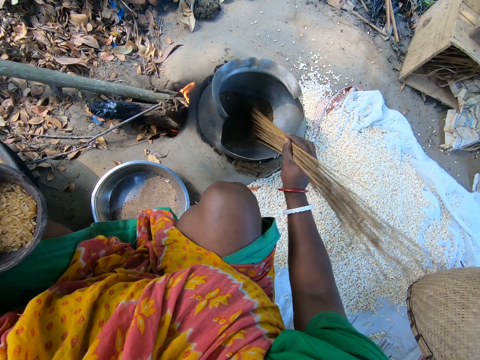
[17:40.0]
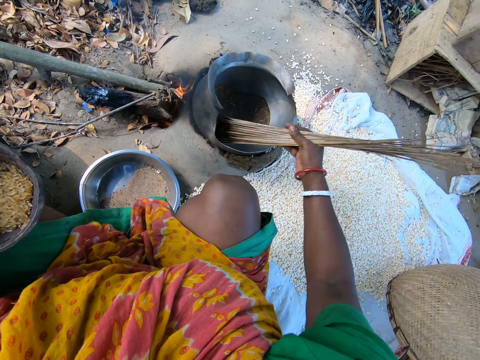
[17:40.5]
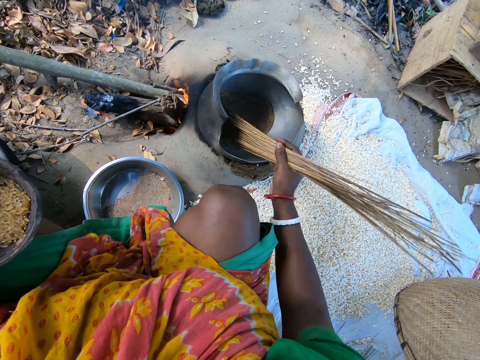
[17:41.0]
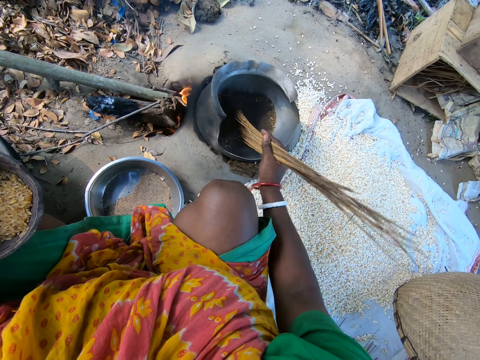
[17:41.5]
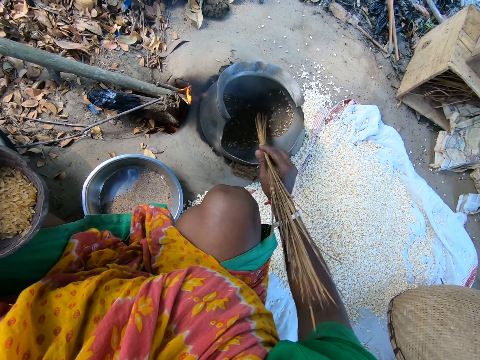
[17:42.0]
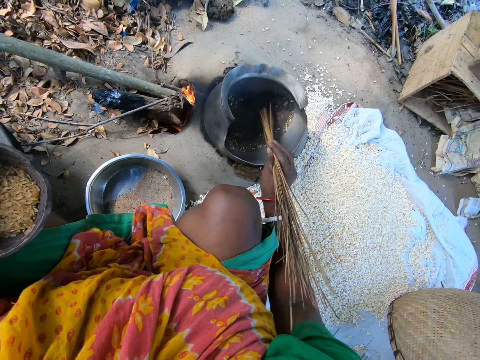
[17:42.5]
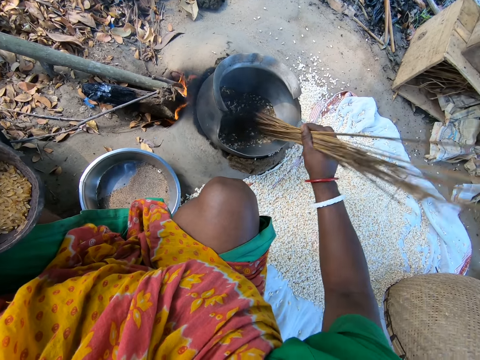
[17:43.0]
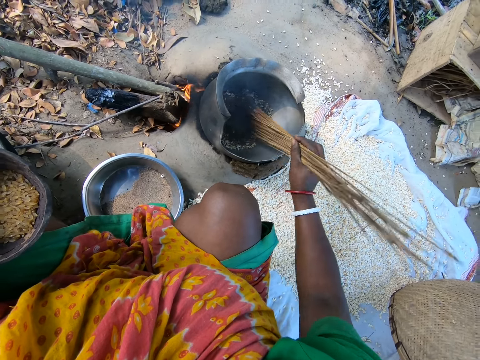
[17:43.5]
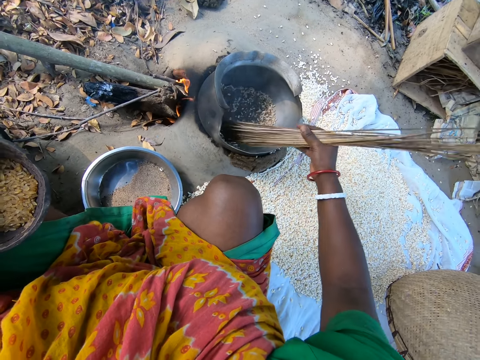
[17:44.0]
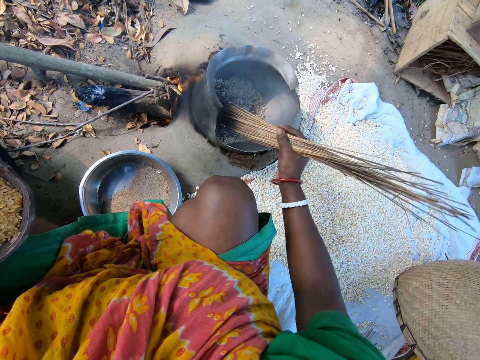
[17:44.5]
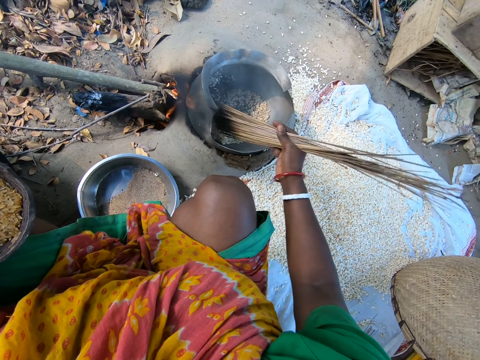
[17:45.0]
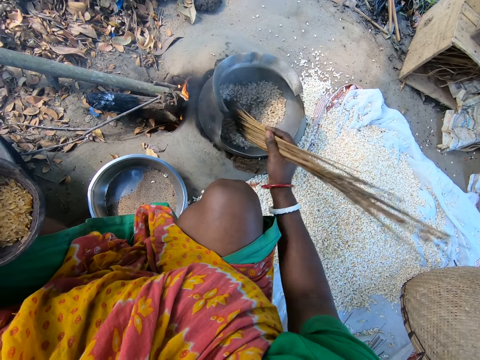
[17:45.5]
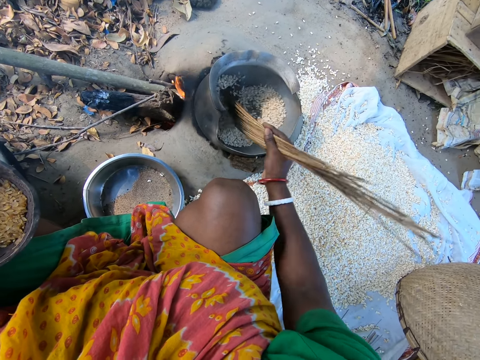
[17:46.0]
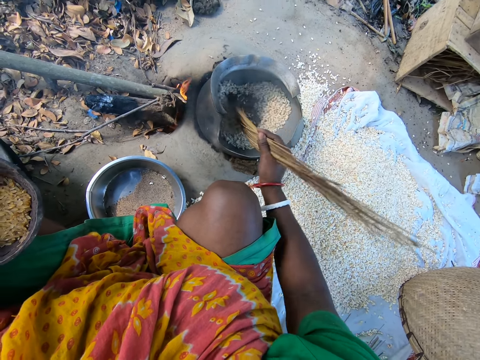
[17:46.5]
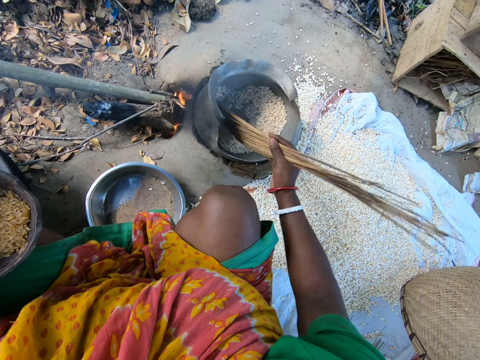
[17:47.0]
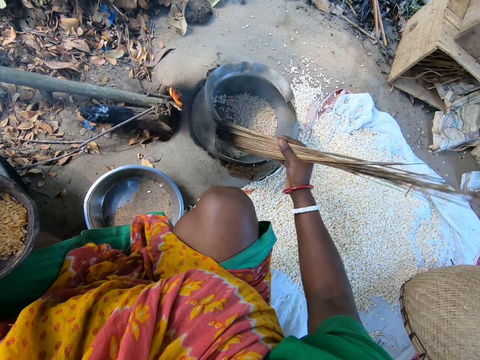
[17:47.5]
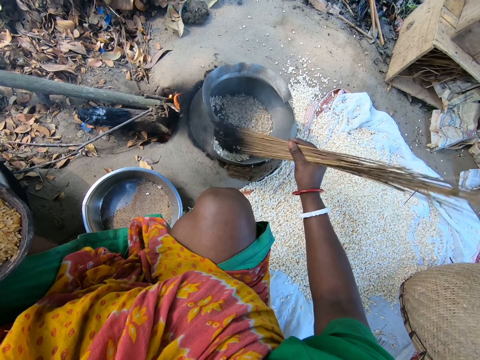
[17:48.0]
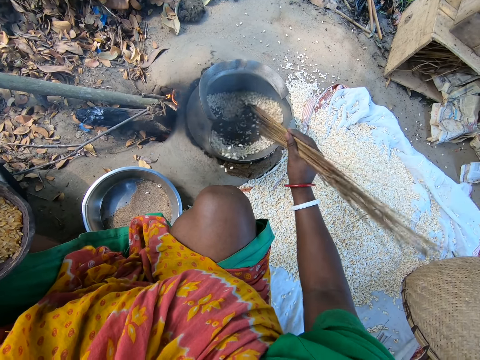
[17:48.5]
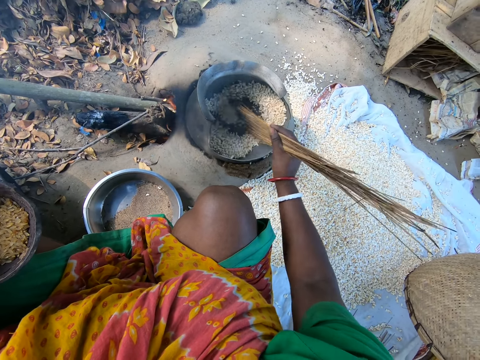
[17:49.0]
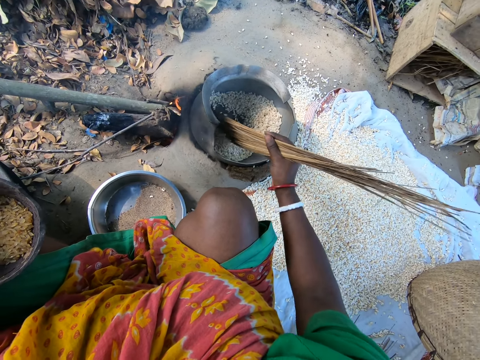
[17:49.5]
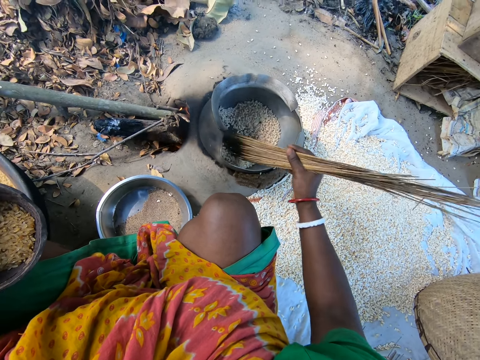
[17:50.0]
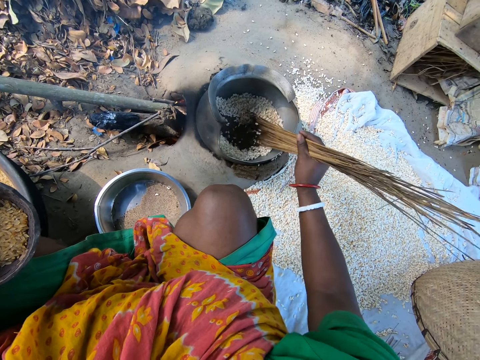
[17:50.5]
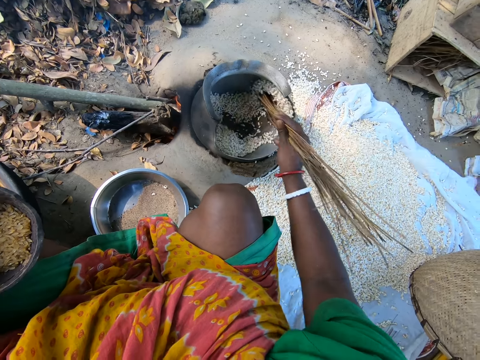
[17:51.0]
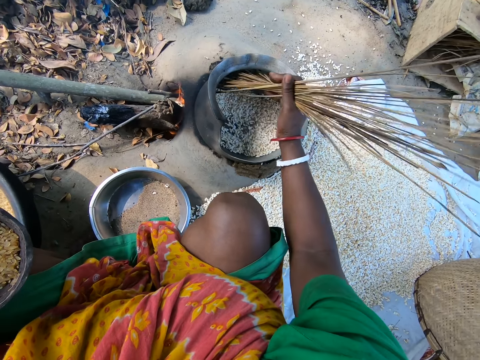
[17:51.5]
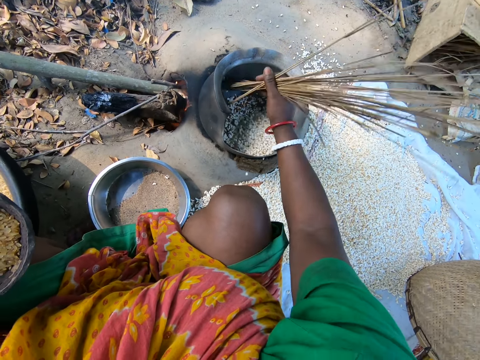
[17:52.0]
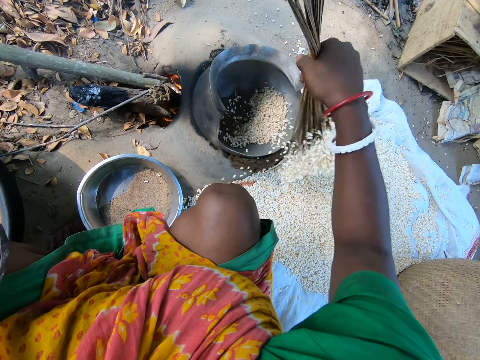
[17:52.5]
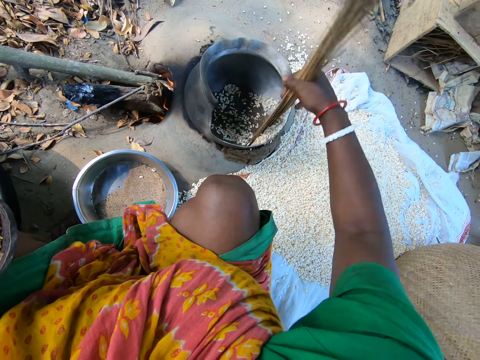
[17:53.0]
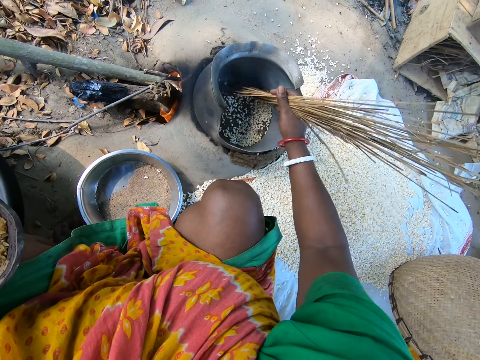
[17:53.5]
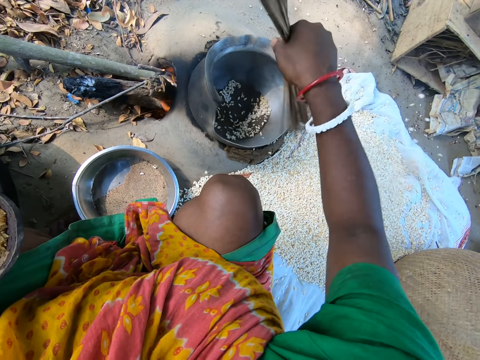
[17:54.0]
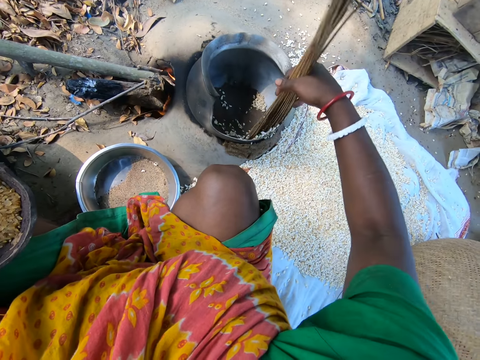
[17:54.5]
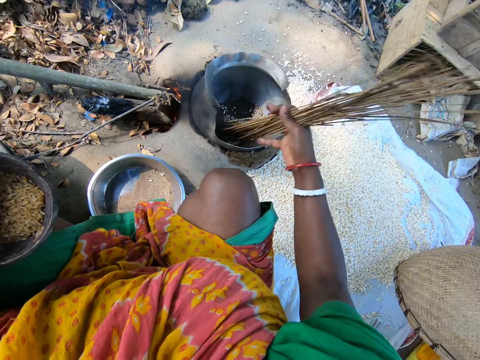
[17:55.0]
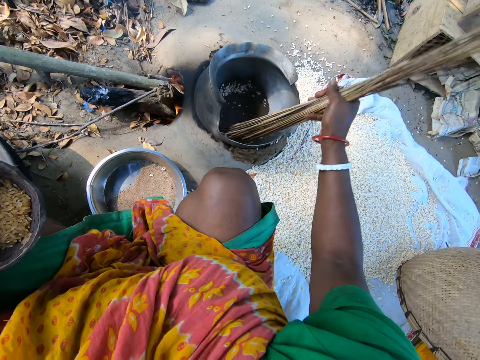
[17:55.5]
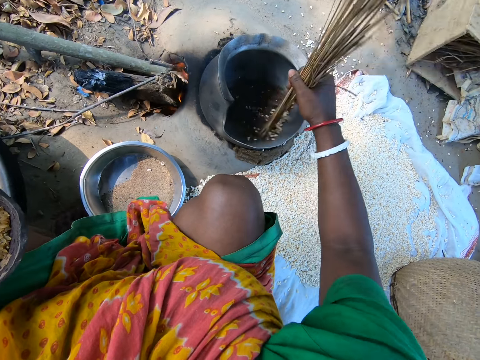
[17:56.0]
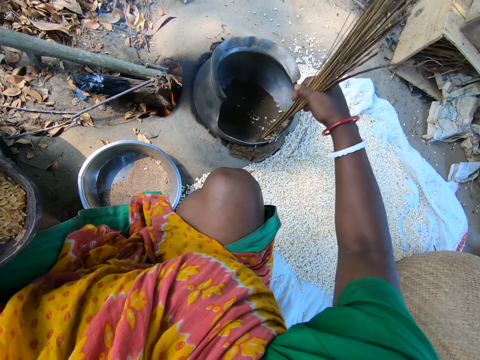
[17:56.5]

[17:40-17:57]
The camera wearer pours the grains from the pot on the sack on the ground with the sticks.

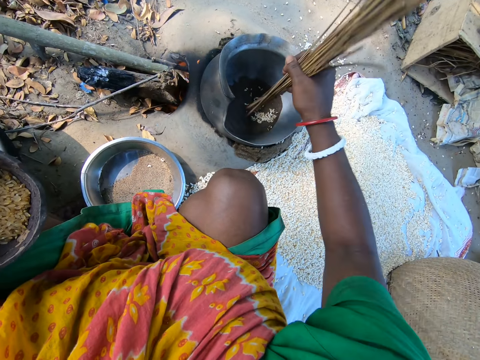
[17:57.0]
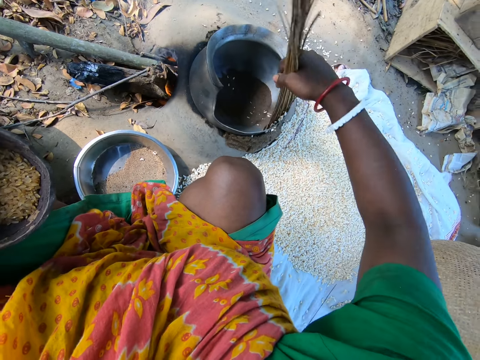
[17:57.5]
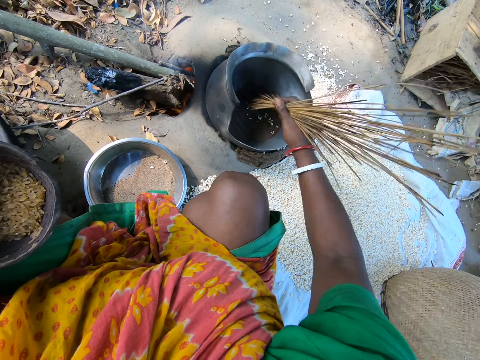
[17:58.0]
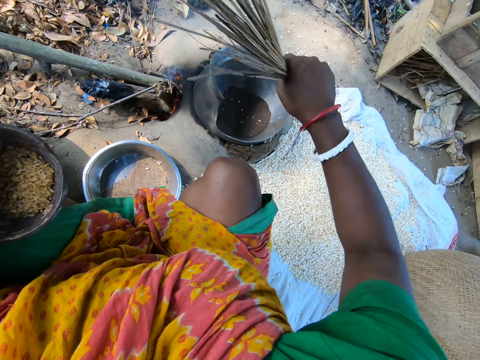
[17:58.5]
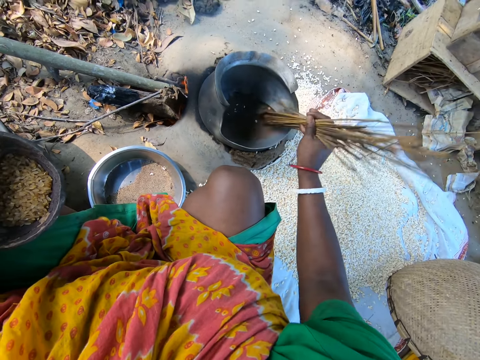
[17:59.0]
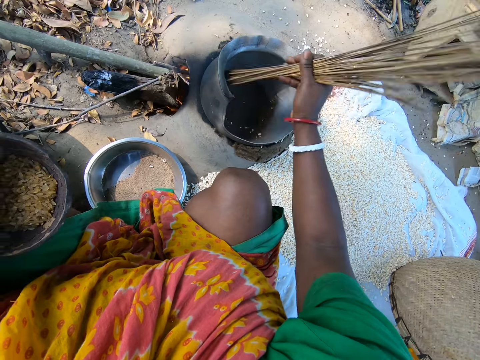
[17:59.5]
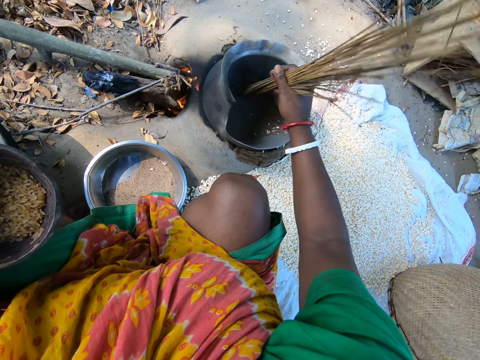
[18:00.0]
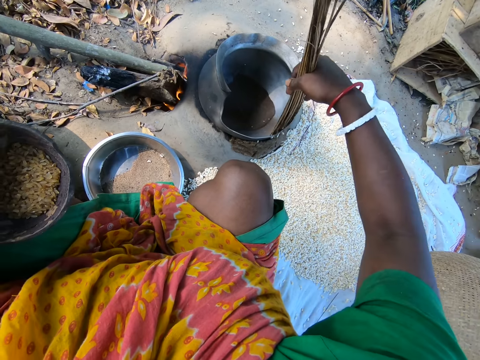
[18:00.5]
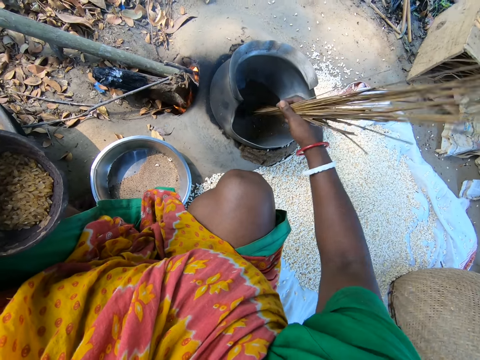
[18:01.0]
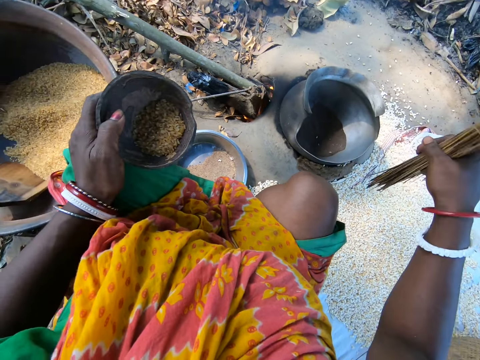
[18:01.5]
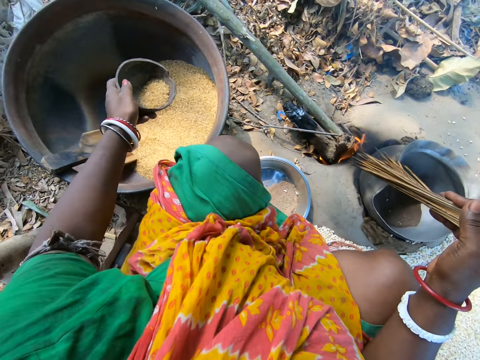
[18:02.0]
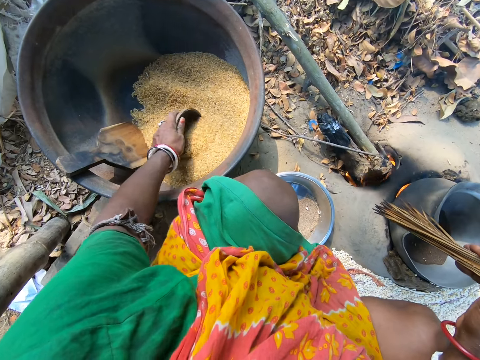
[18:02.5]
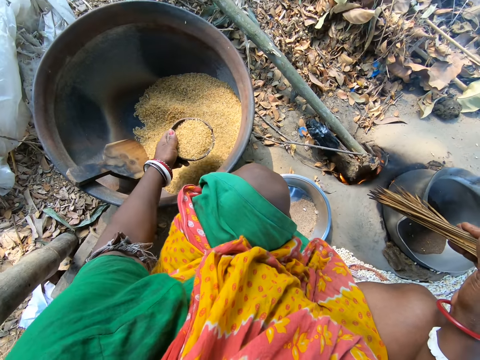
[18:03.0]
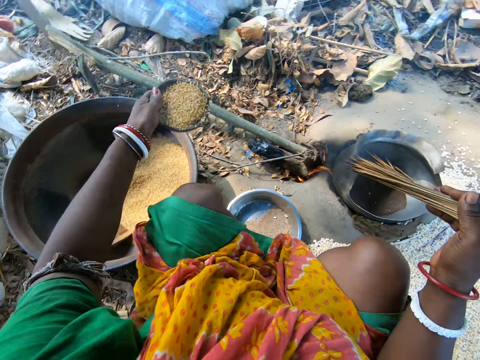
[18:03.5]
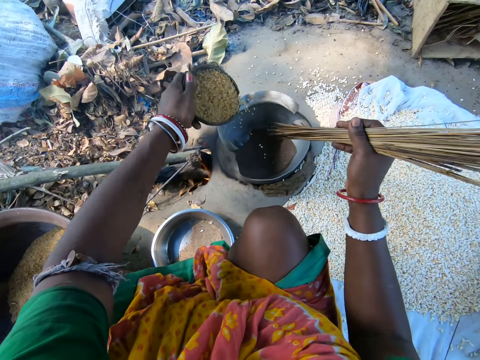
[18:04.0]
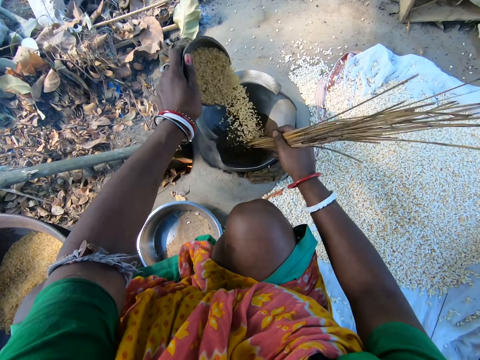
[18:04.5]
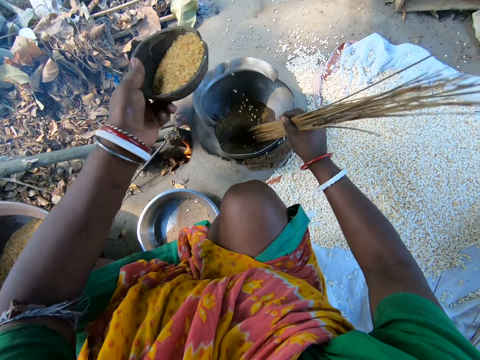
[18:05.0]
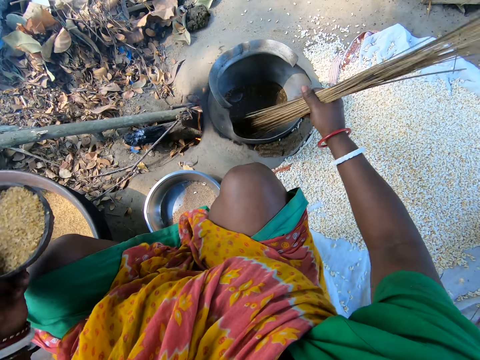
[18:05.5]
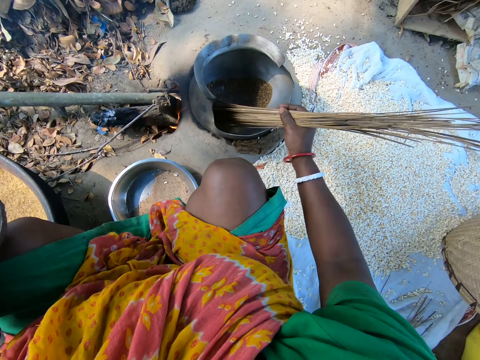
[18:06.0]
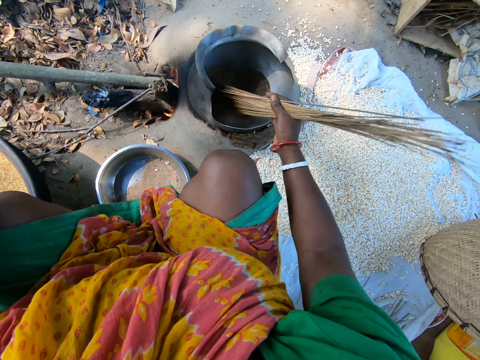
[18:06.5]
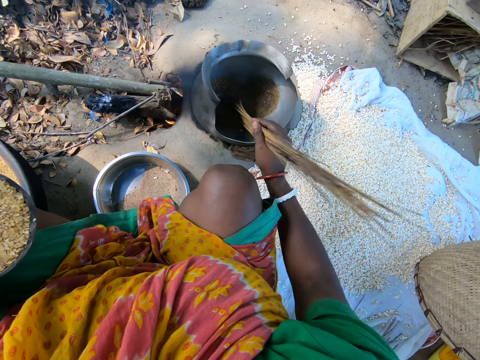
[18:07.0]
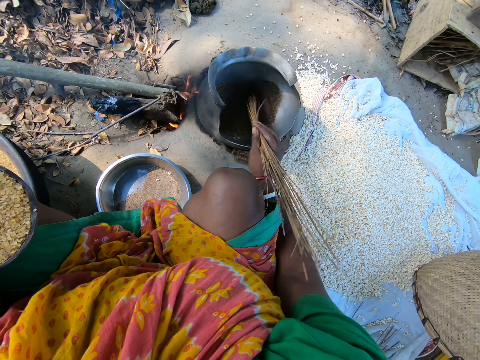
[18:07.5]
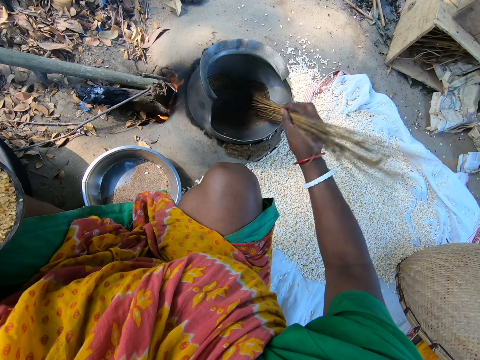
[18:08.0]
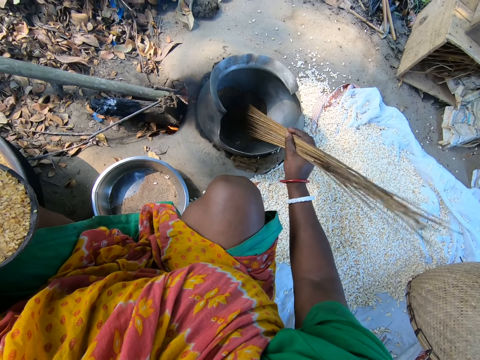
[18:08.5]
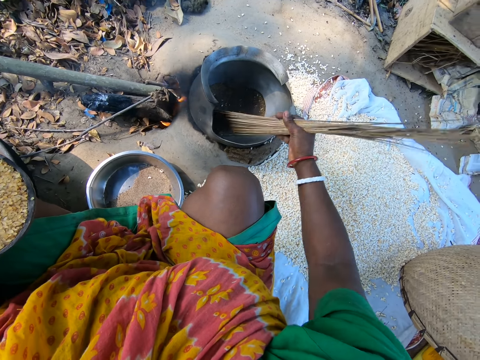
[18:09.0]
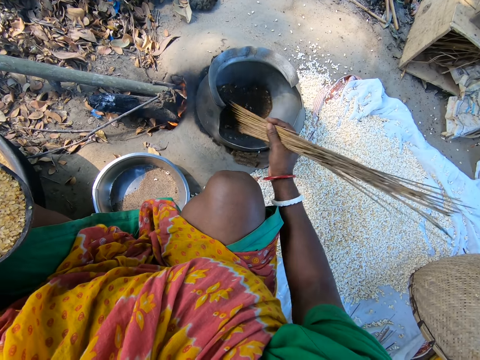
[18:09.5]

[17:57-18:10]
The camera wearer scoops the grains in the pot with a bowl. They pour the grains in the pot. They stir the grains with the sticks.
